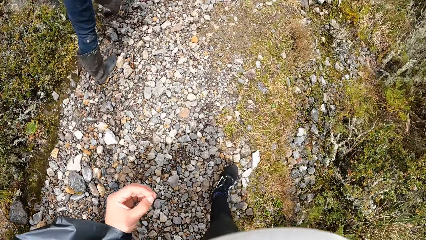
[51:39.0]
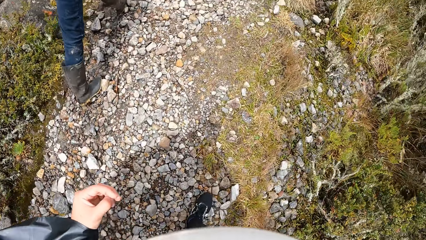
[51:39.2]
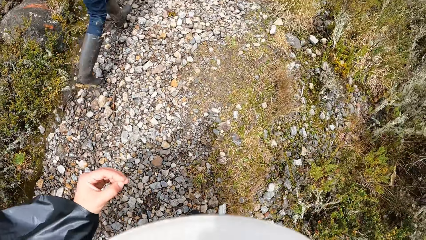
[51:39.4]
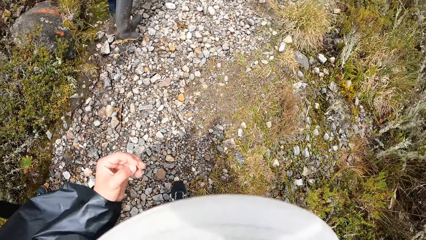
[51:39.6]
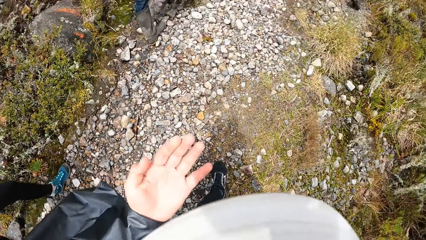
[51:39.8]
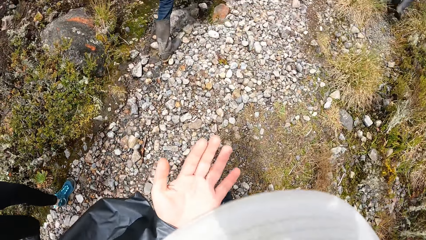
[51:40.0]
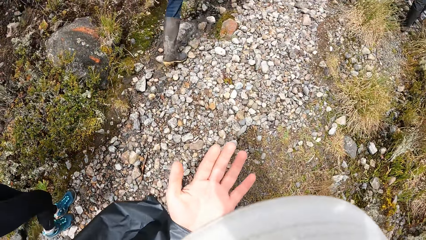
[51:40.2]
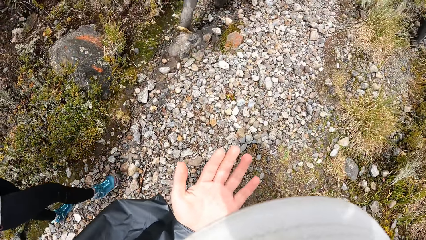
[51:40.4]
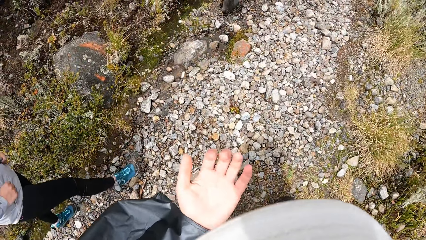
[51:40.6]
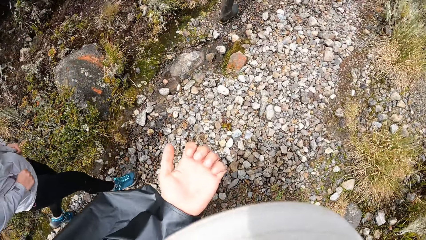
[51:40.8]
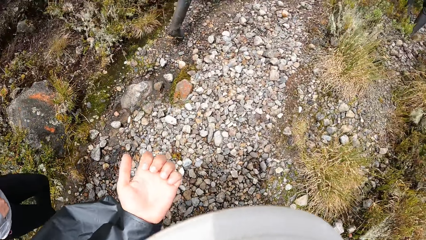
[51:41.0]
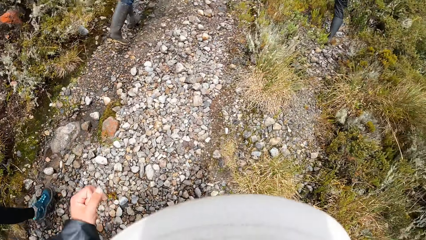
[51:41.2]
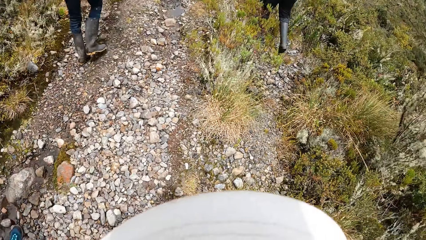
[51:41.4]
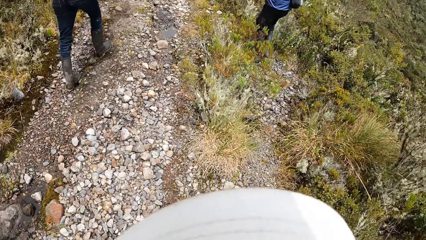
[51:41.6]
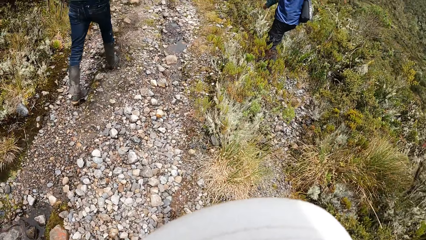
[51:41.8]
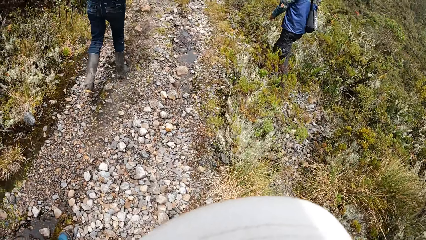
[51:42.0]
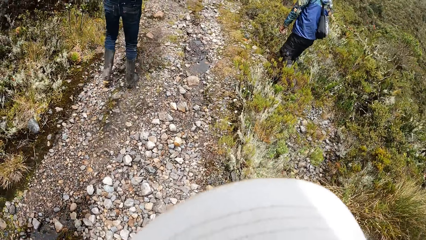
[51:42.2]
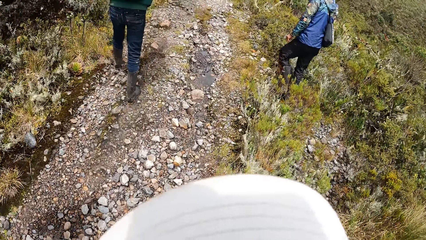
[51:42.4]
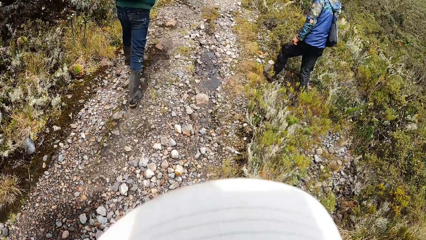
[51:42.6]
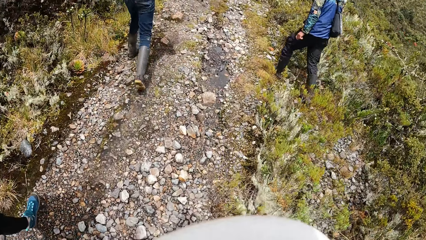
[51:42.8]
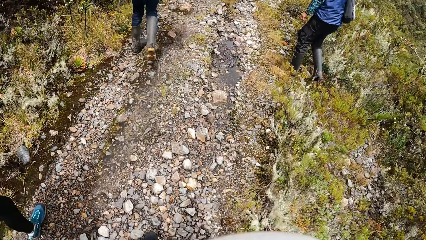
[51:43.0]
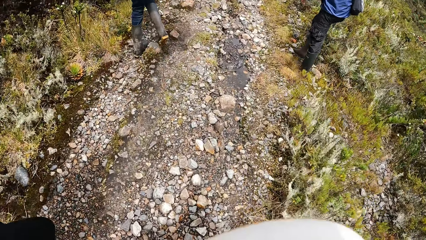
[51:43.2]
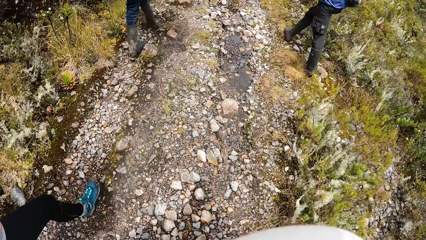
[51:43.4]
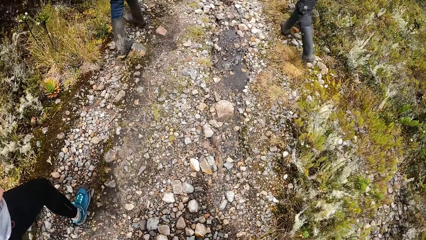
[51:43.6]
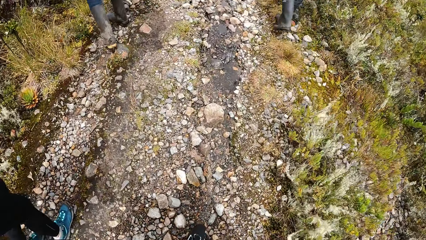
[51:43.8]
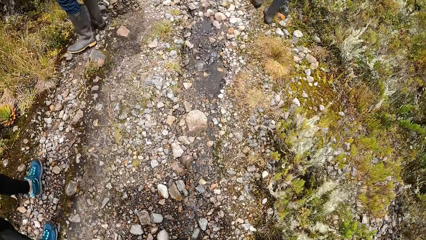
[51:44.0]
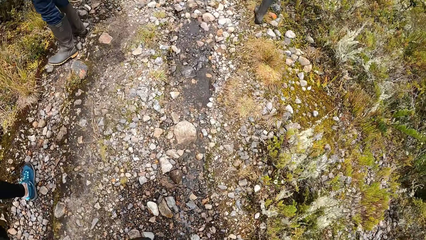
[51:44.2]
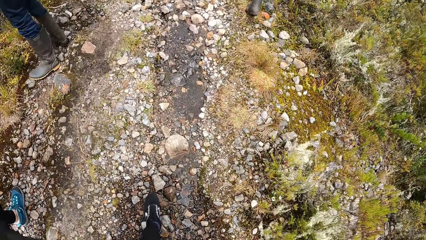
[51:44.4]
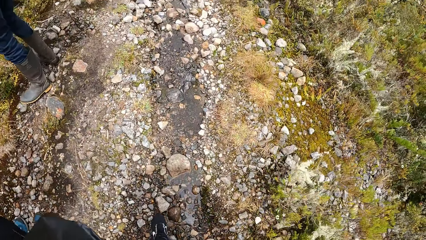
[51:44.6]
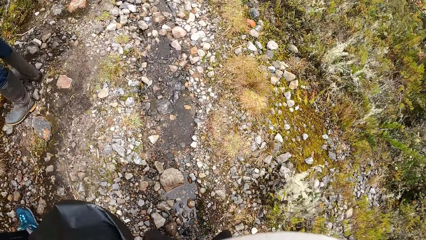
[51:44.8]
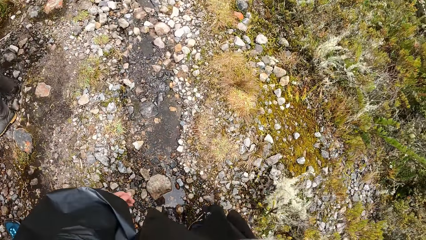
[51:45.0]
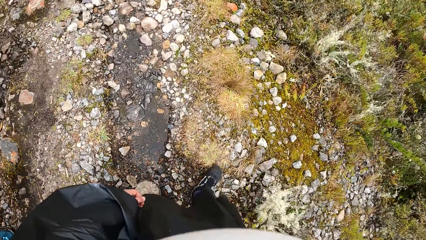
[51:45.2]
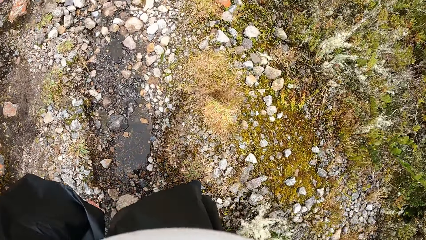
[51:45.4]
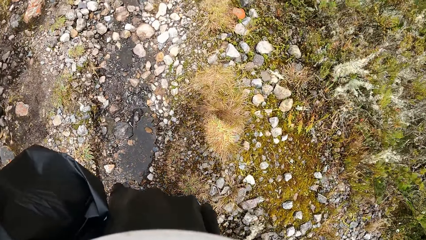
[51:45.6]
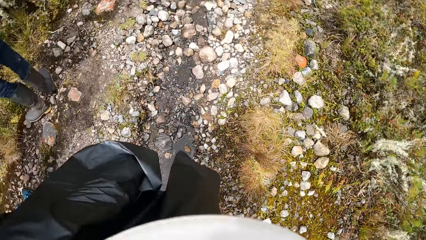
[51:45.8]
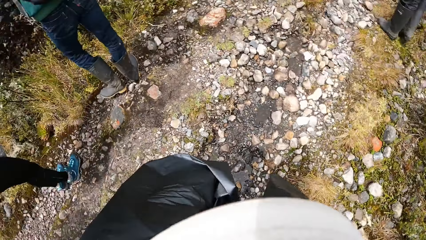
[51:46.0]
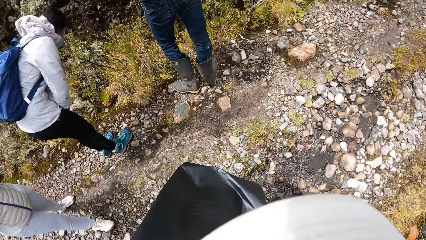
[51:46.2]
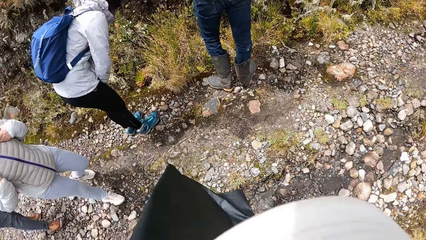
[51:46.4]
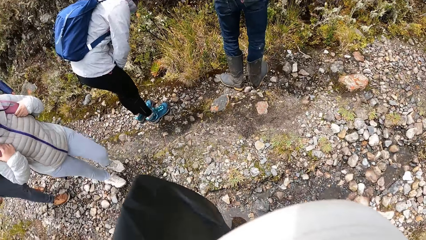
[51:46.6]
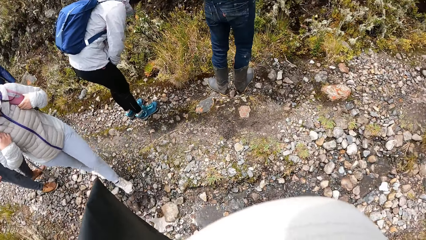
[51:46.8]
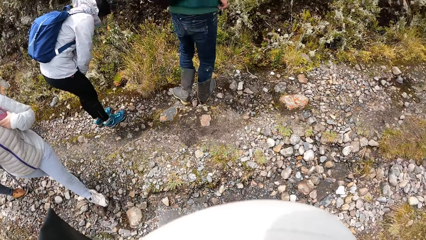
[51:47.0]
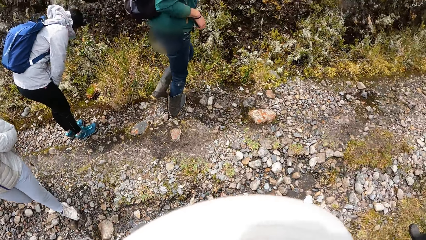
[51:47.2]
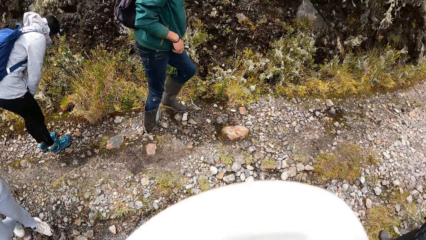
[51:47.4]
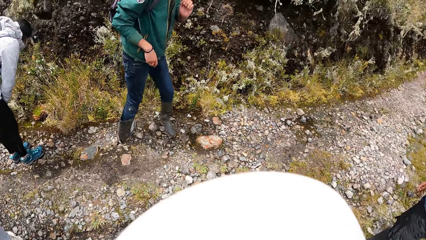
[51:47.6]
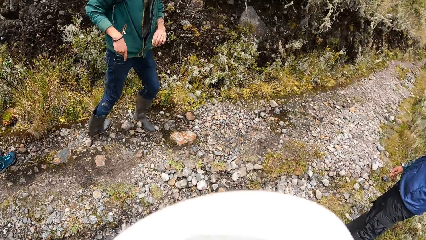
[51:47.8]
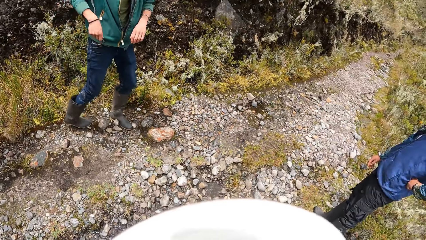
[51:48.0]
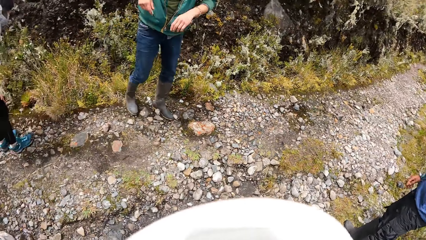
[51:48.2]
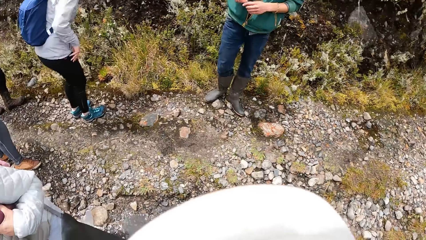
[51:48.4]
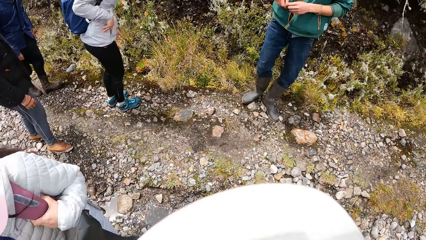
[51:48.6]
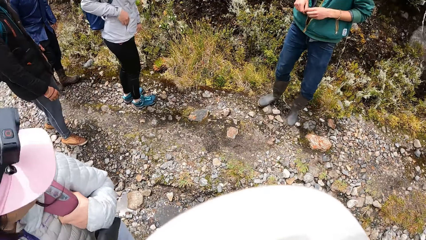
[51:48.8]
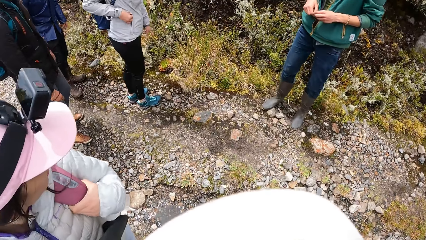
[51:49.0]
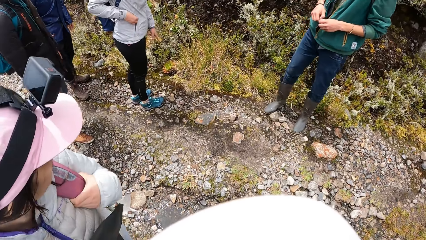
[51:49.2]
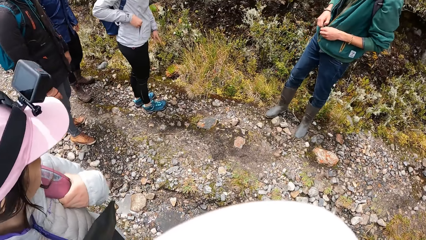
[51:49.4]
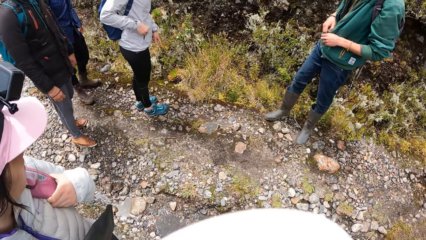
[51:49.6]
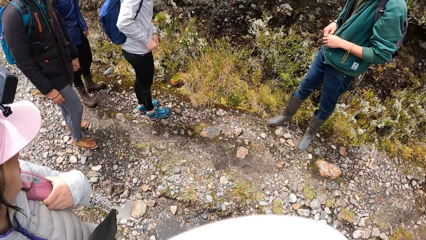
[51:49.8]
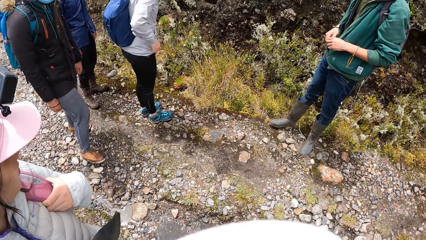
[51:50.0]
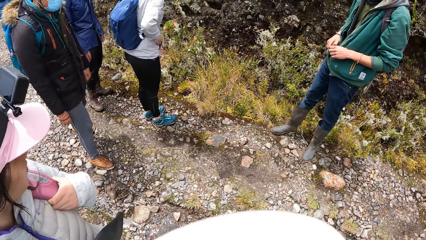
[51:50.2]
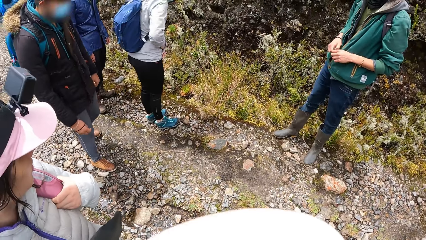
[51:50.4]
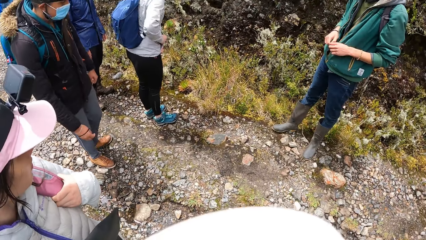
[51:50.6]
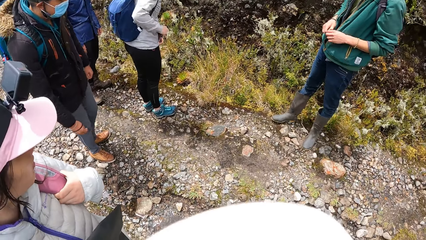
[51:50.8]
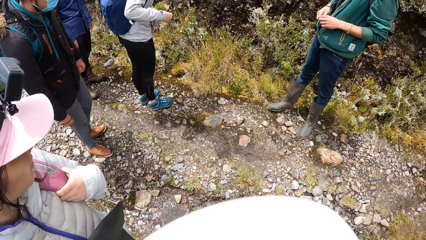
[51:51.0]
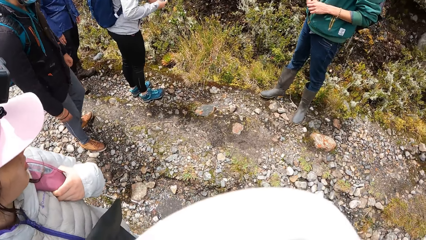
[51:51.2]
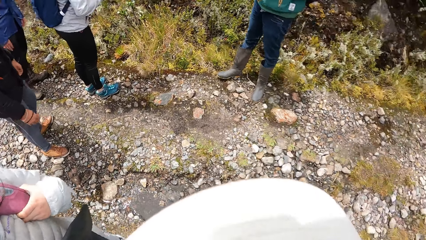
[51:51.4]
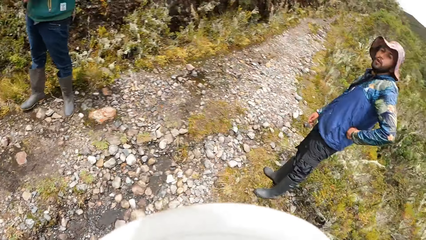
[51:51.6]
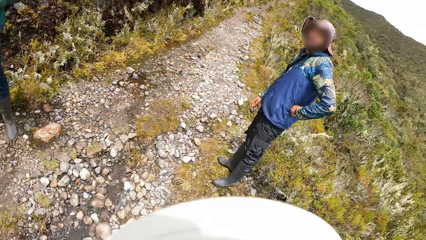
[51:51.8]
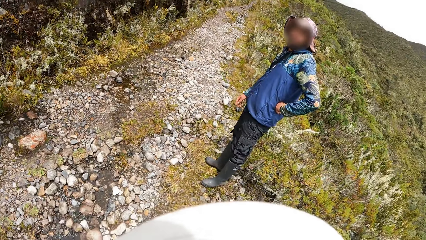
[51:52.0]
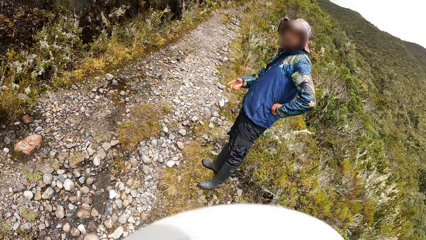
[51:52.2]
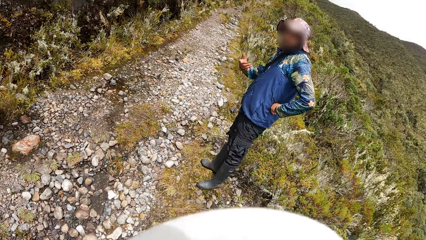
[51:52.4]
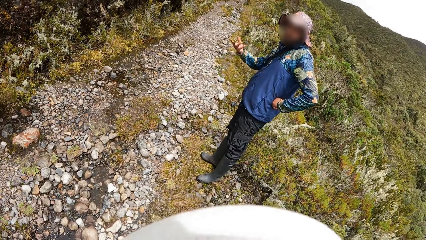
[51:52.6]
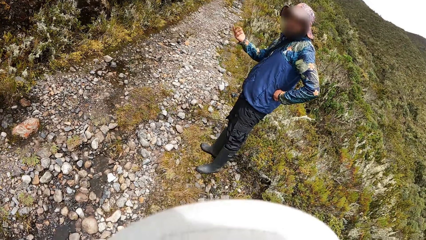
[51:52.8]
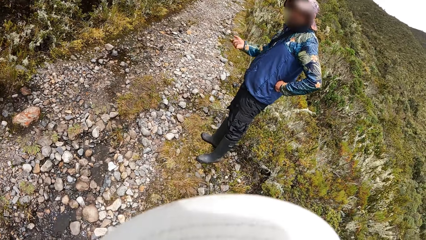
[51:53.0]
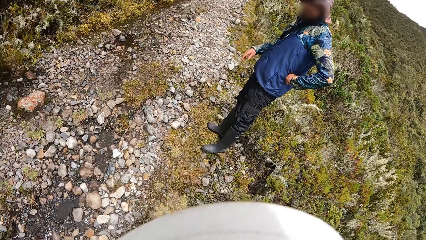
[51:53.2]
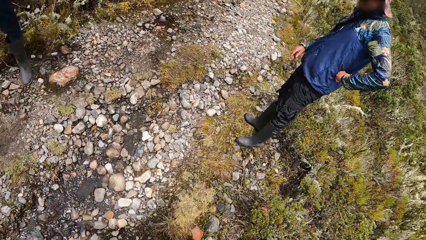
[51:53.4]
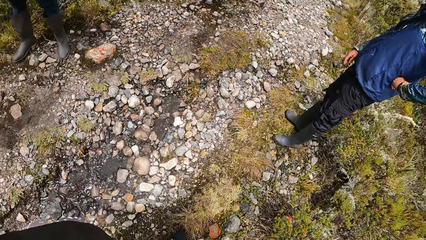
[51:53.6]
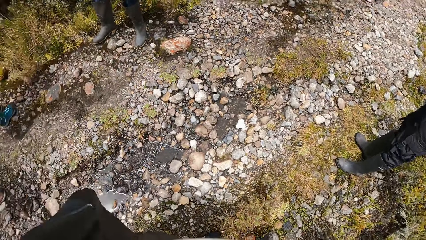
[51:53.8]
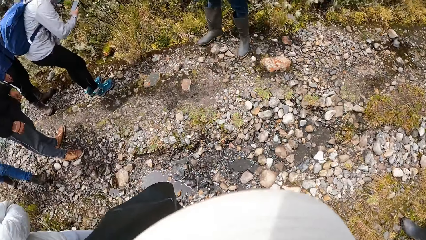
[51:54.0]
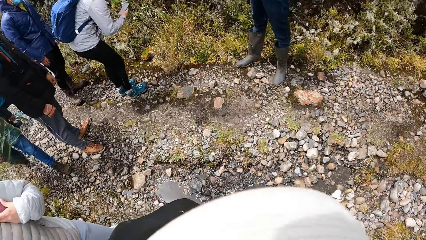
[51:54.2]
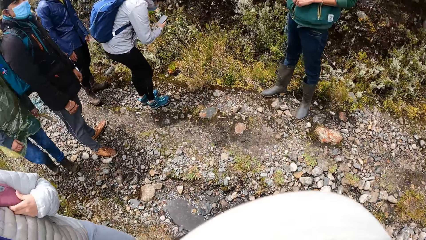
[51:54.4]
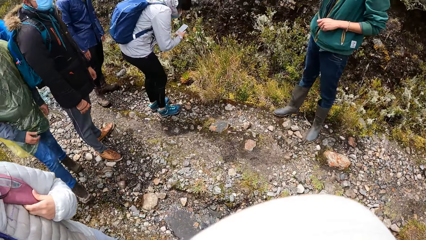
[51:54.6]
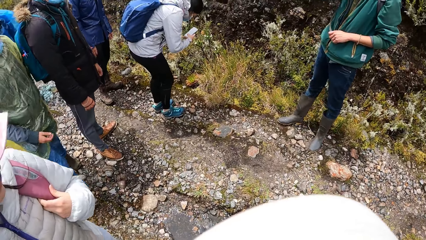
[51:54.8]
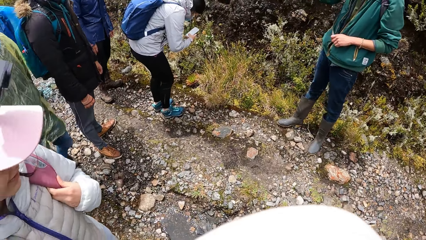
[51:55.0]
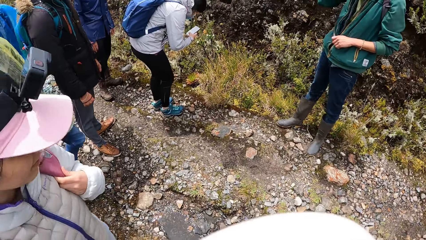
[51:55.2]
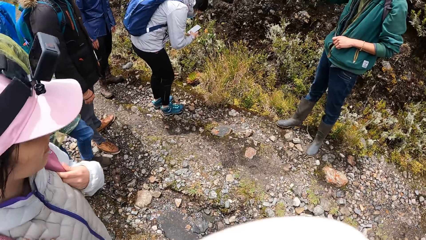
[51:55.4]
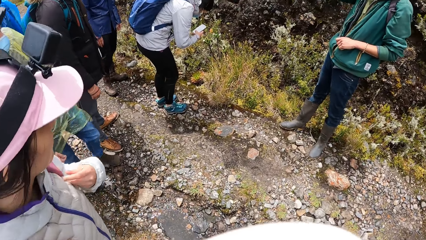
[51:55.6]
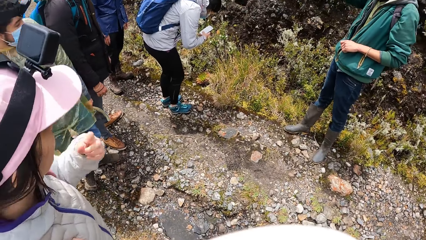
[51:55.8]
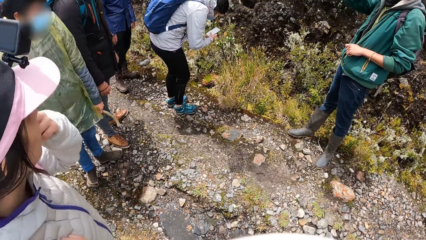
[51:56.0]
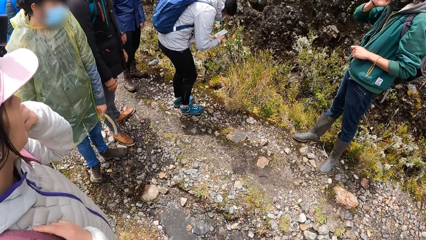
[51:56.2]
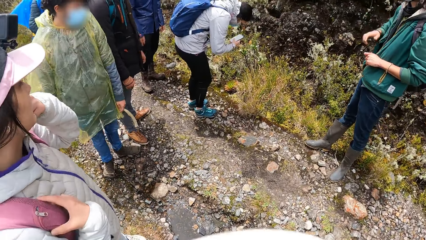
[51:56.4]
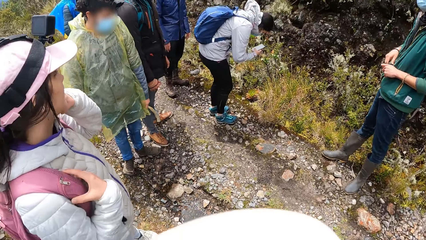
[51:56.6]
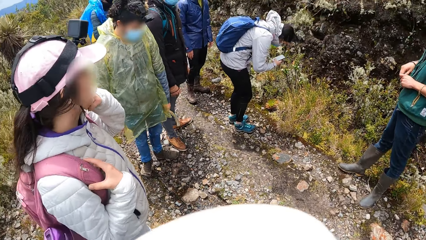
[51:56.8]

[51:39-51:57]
The camera wearer opens up his left hand. He climbs a mountain. He walks on the trail alongside a group of people. A woman unzips the pocket of her winter jacket. The camera wearer stares at a lady. The woman puts her right hand in her winter jacket. The man interacts with the camera wearer and the group of people. The woman snaps a plant with a phone in her right hand.
